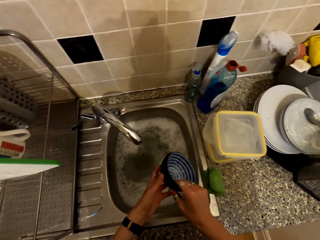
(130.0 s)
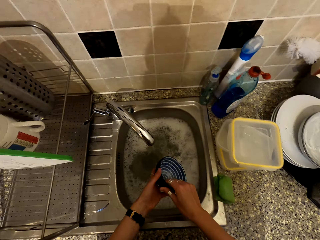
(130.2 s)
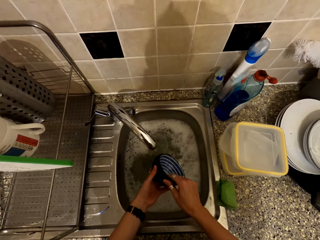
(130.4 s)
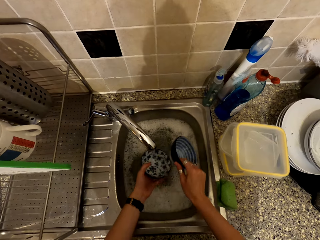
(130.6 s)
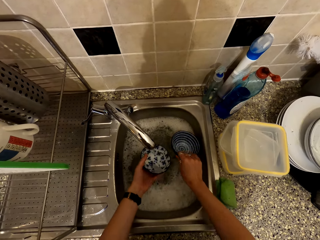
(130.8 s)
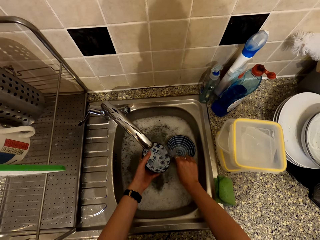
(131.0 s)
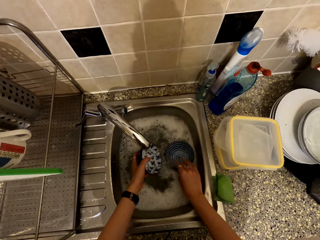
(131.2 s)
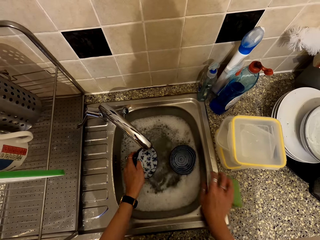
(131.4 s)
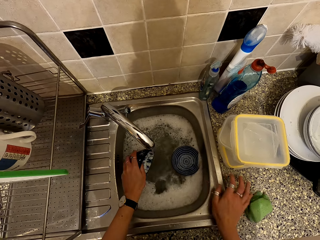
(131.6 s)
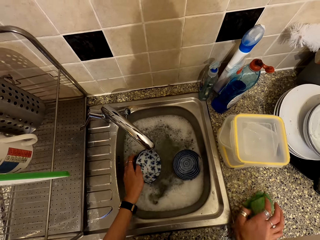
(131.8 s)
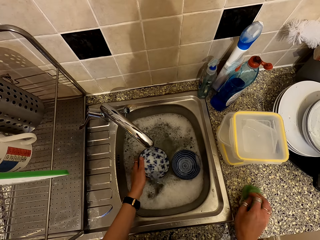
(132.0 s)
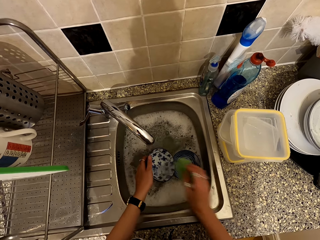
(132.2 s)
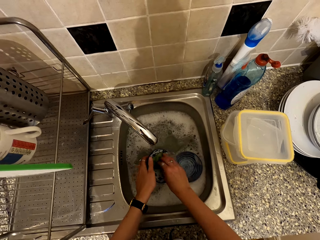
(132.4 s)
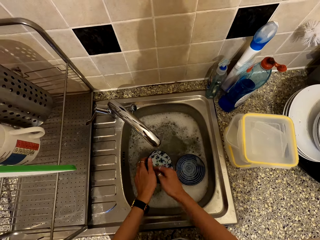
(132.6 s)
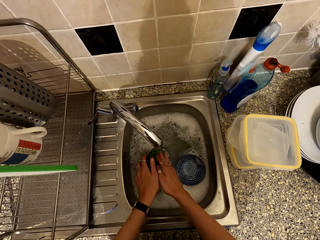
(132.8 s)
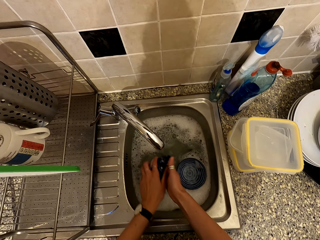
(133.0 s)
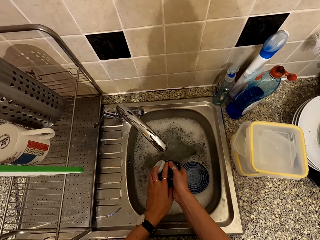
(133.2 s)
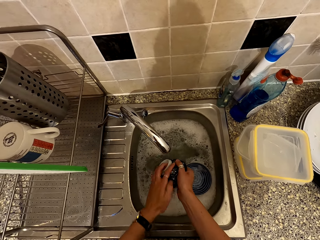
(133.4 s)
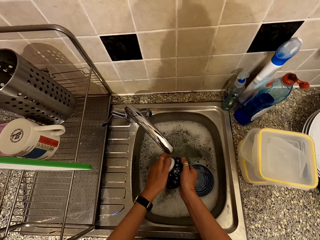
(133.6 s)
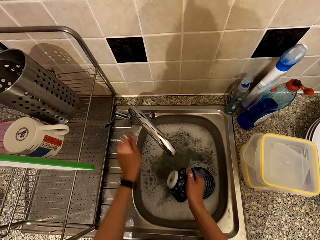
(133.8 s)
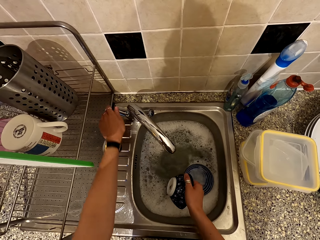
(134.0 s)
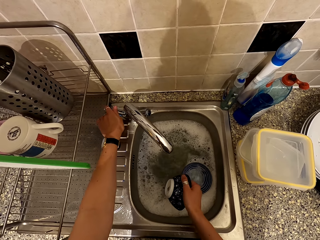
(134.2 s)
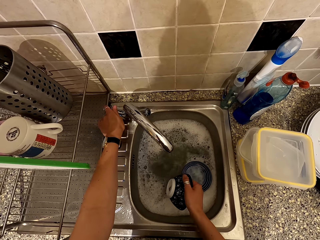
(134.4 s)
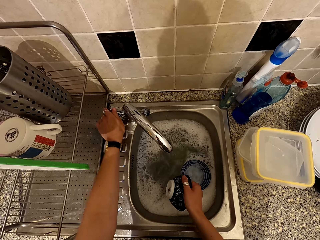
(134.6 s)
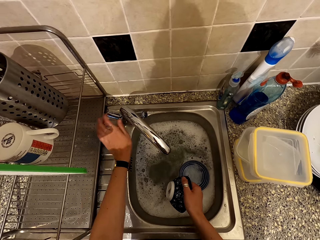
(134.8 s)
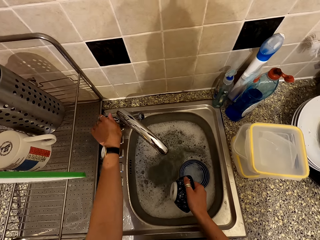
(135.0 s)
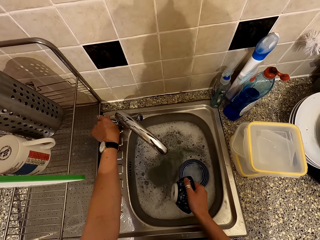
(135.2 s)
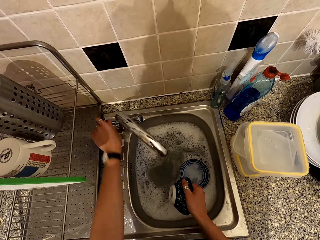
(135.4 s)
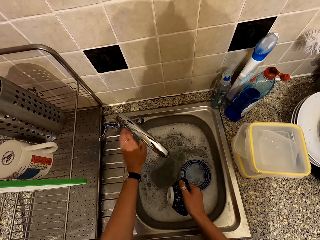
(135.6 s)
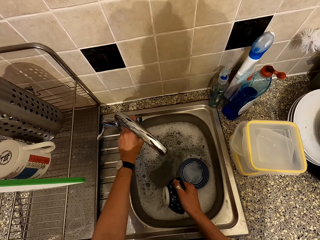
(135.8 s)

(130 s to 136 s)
The camera wearer places the dishes in the sink. They pick the washing sponge. They wash the dish in the sink. They regulate the tap.

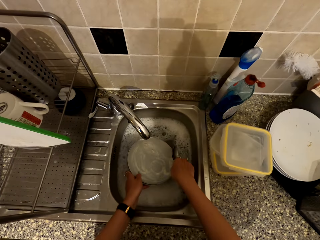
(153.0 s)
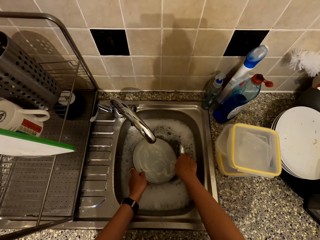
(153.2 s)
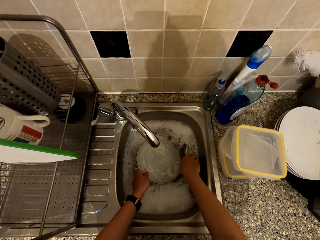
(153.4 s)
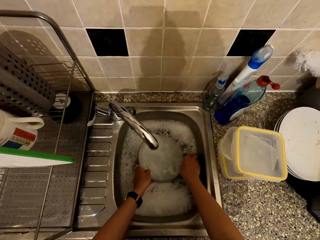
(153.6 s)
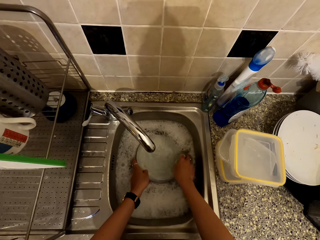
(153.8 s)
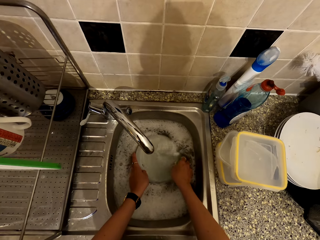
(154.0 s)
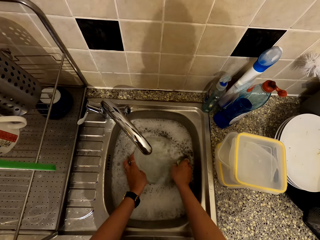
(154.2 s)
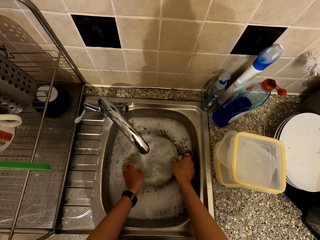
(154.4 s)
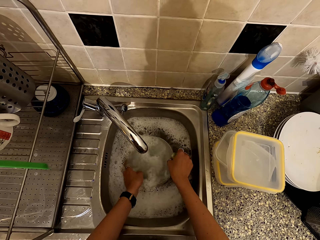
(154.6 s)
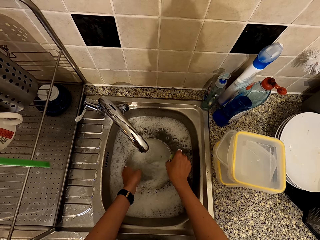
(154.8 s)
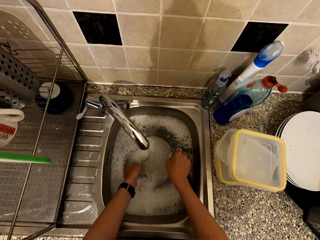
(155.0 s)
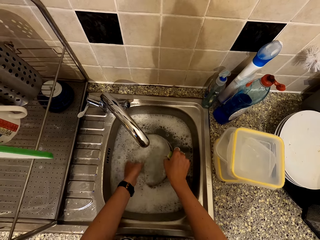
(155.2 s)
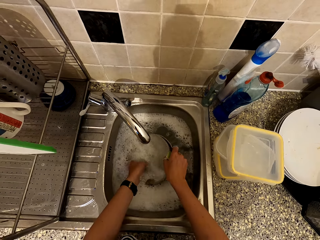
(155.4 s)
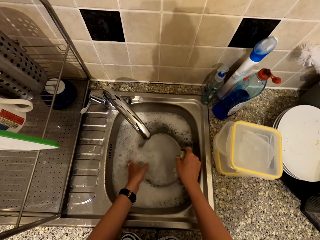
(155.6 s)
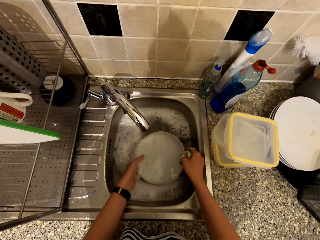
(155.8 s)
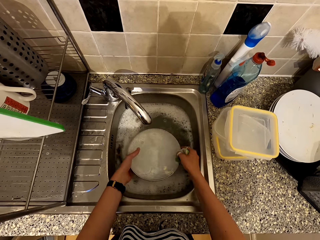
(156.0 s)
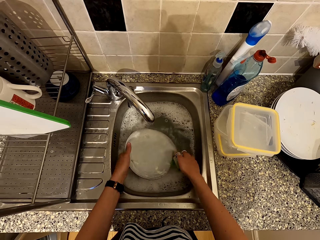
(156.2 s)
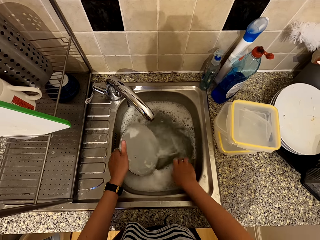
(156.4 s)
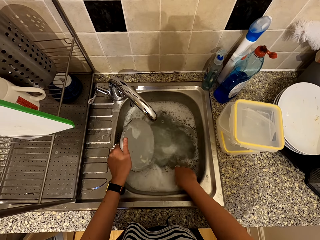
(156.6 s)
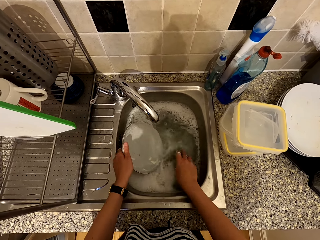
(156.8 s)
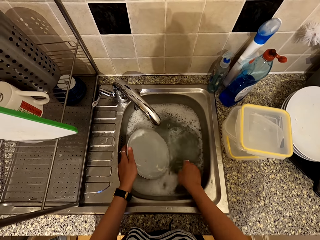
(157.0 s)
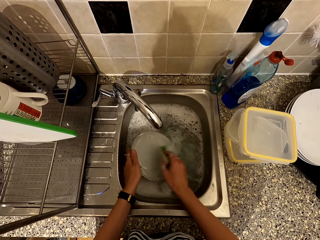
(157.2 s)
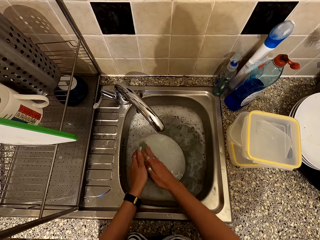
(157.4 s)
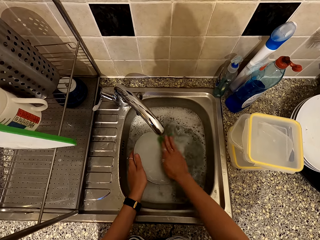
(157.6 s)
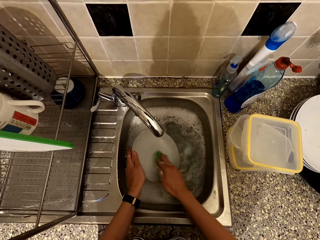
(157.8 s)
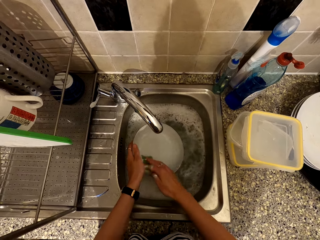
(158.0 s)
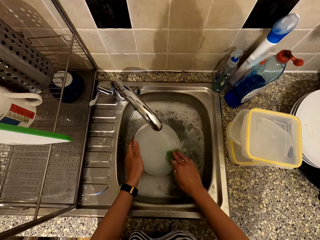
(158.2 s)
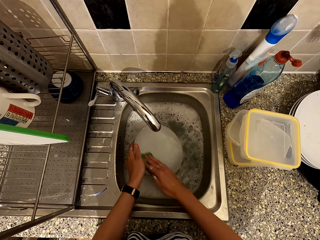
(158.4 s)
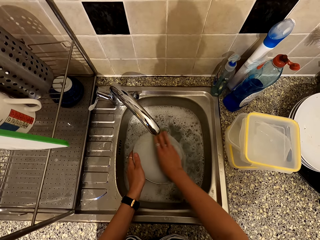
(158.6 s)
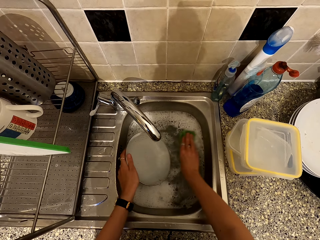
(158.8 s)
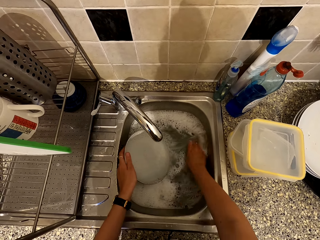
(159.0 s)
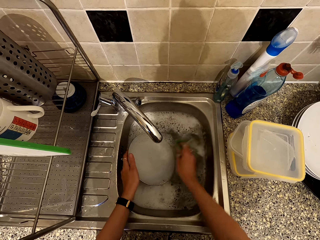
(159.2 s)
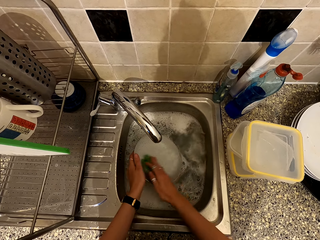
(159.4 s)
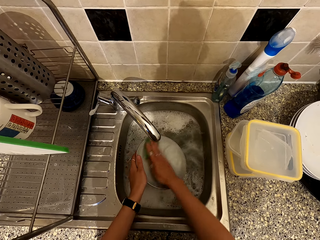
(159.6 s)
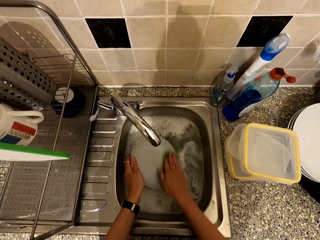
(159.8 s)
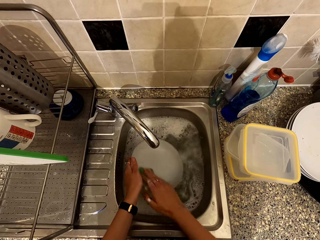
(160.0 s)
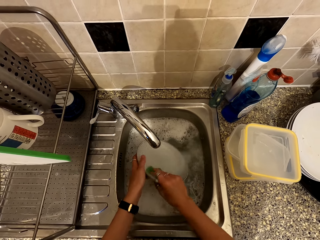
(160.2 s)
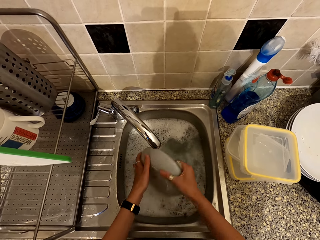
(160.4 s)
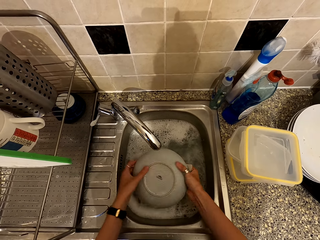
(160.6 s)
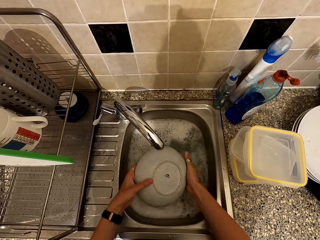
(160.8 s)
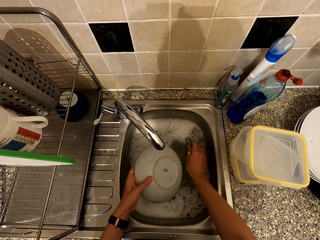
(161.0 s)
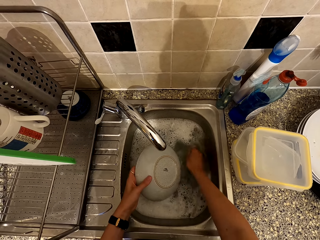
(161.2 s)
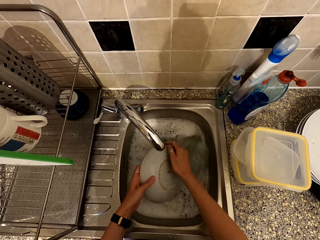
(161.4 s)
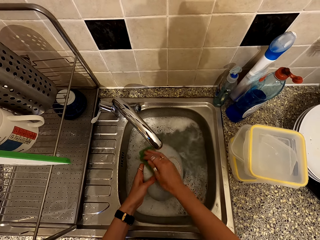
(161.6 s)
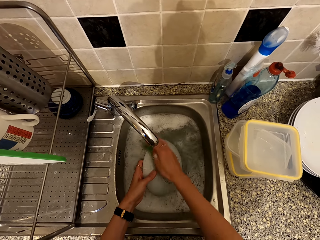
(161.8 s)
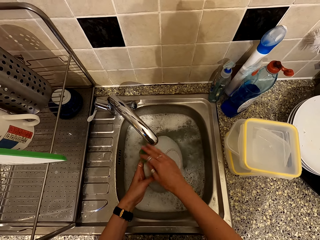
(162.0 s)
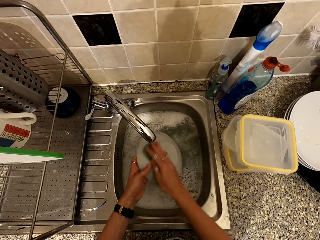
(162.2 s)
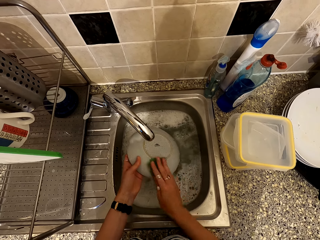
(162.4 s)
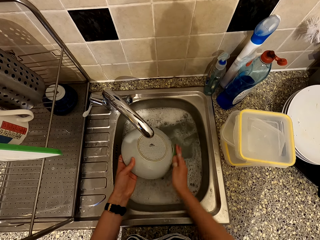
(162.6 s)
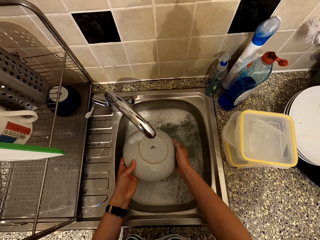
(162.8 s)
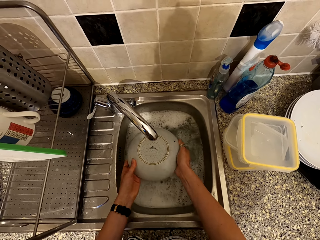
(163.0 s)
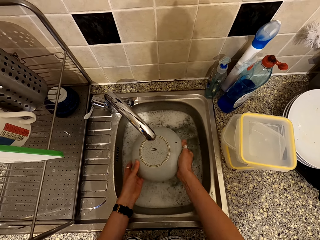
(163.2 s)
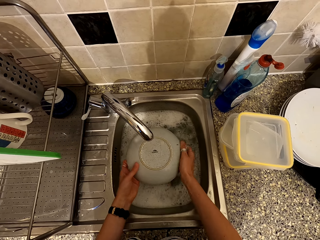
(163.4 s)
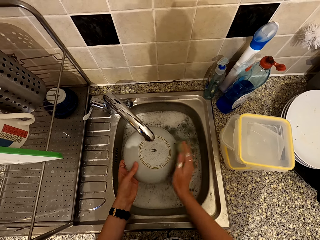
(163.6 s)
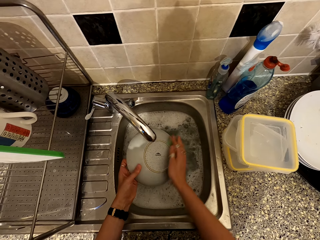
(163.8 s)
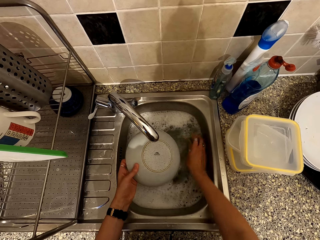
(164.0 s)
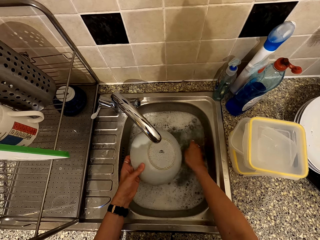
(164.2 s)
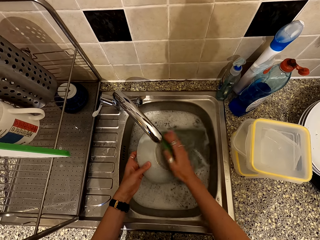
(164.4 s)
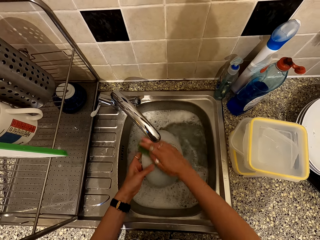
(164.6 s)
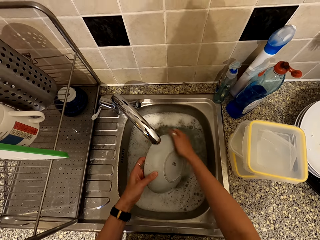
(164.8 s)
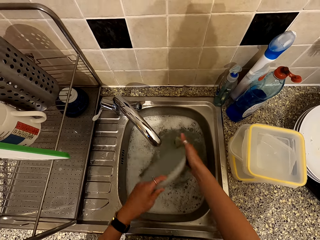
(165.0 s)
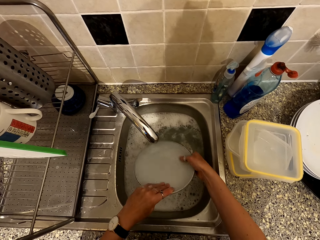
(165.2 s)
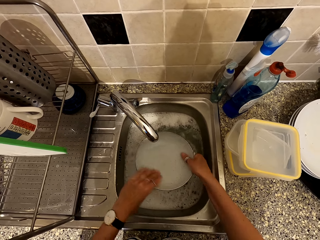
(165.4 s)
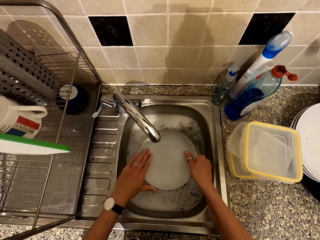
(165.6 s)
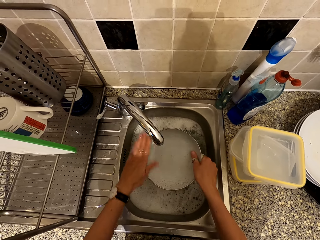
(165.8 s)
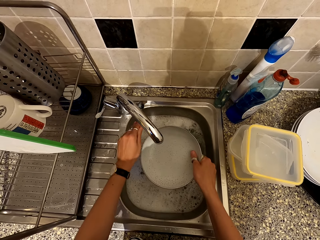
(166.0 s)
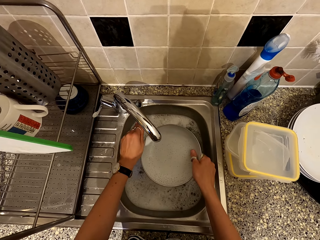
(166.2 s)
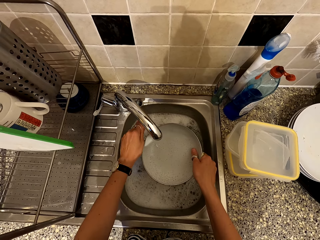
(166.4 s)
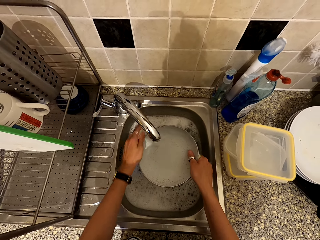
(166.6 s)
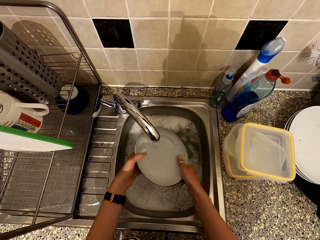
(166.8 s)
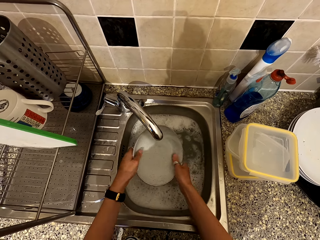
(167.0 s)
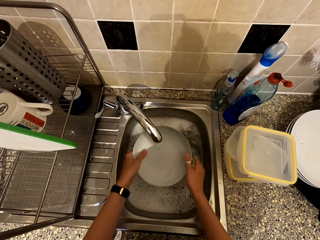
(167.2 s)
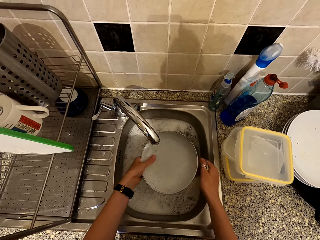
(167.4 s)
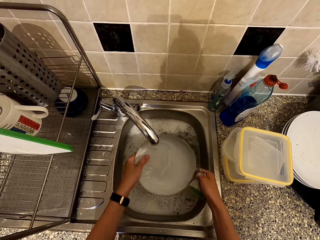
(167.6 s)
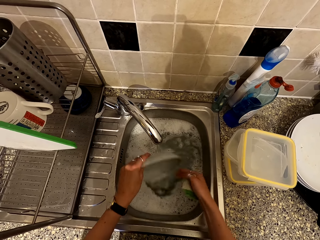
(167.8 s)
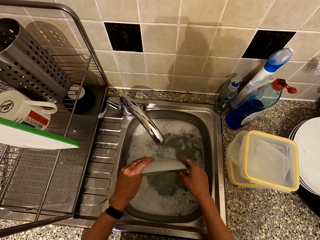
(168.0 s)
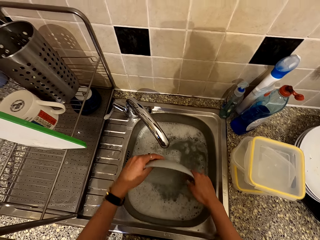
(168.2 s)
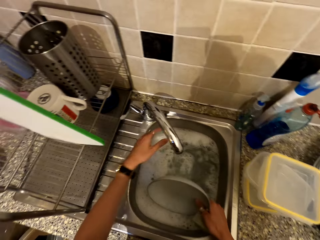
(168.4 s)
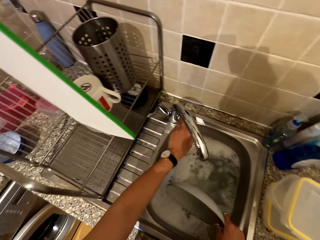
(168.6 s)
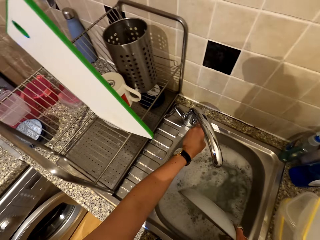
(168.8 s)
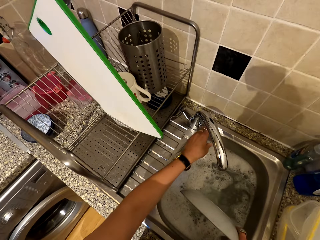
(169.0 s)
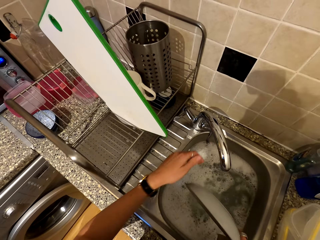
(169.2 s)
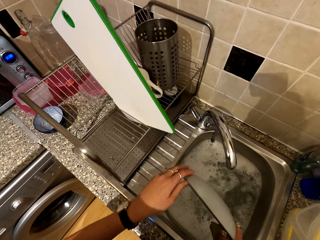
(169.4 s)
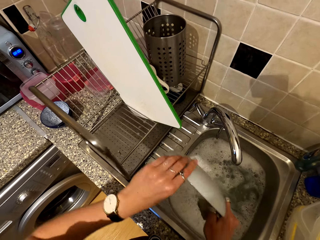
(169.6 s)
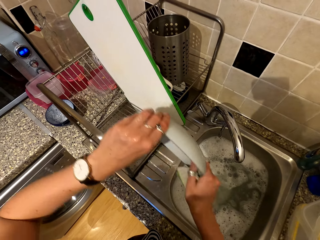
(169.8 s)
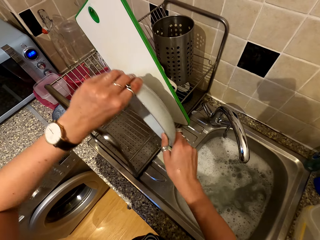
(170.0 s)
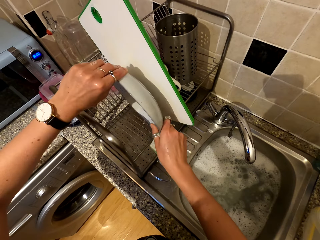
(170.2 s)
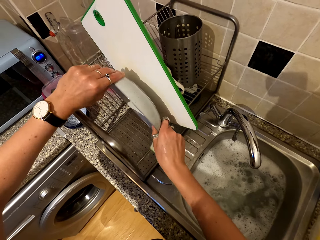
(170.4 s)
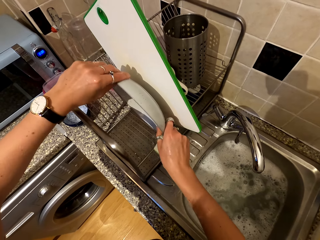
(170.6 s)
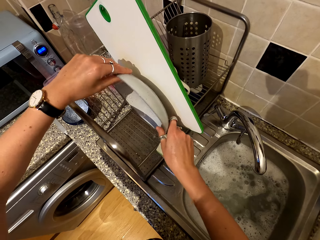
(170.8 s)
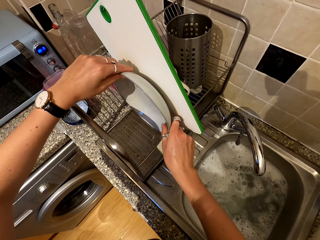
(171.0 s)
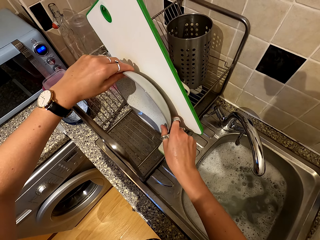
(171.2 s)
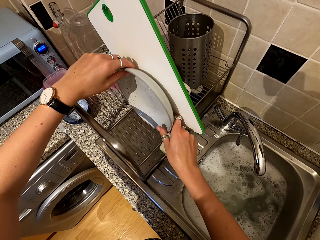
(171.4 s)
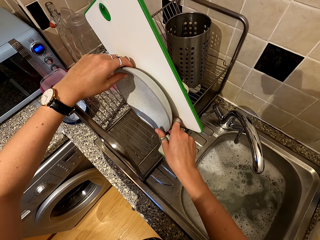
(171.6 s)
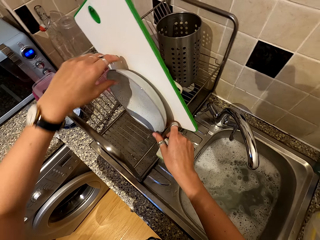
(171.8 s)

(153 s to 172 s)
The camera wearer puts the bowl or plate and the spoon in the sink. They wash the plate in the sink. They open the tap and rinse the bowl. They close the tap. They place the plate on the rack.
